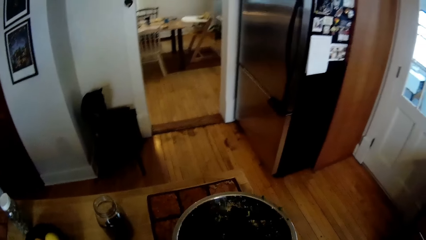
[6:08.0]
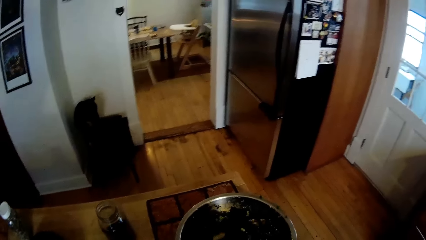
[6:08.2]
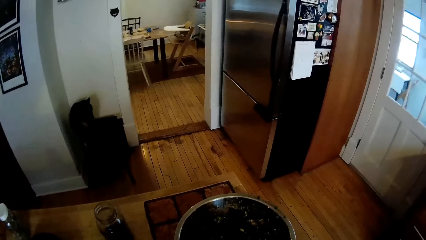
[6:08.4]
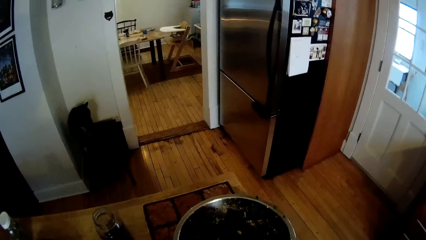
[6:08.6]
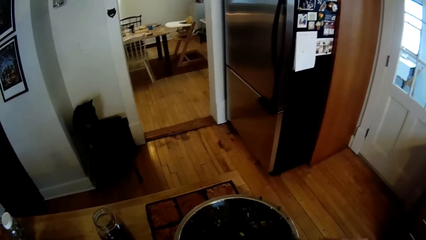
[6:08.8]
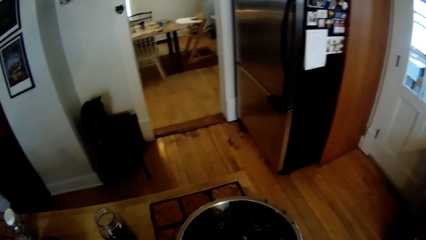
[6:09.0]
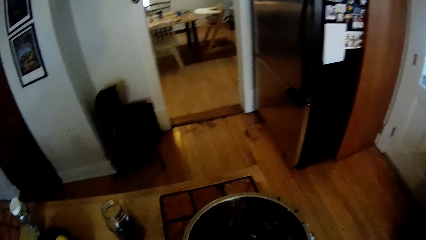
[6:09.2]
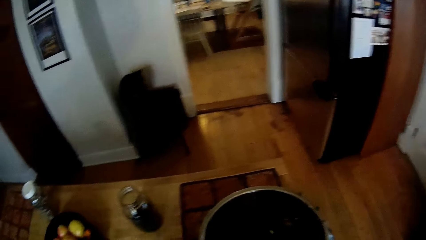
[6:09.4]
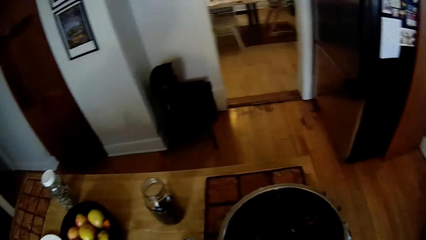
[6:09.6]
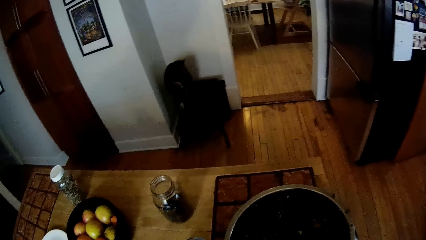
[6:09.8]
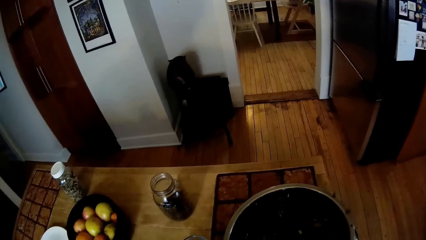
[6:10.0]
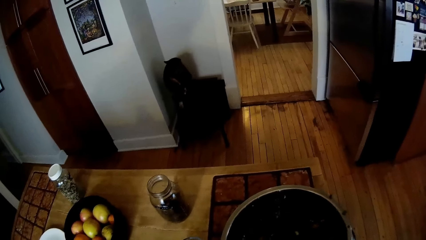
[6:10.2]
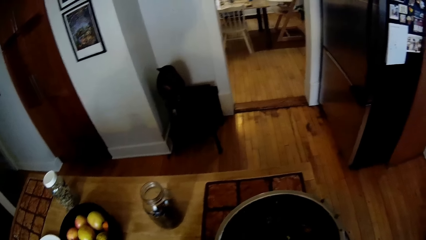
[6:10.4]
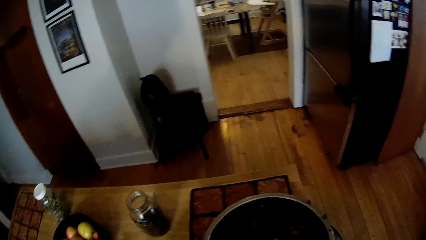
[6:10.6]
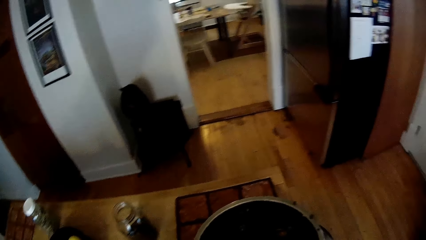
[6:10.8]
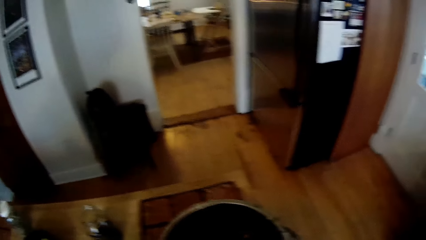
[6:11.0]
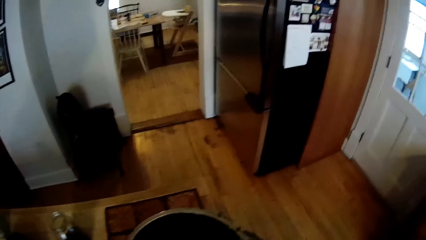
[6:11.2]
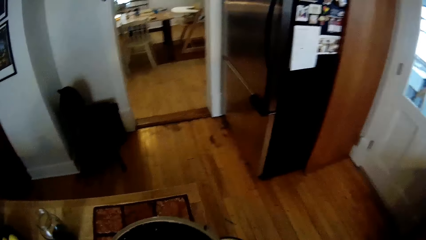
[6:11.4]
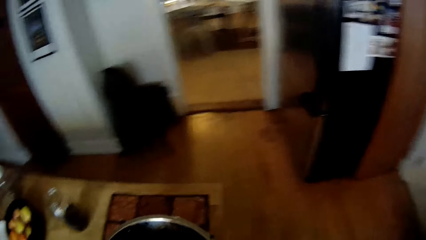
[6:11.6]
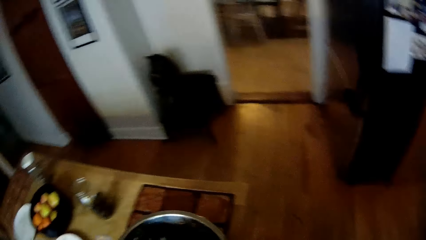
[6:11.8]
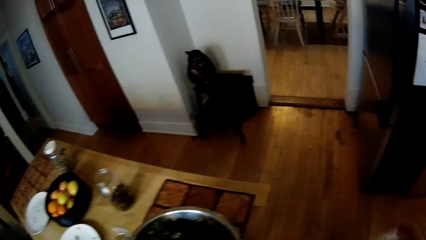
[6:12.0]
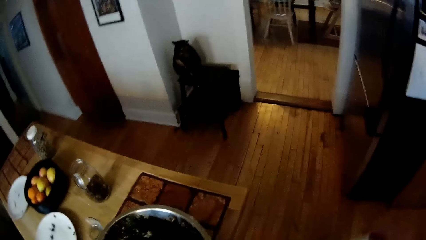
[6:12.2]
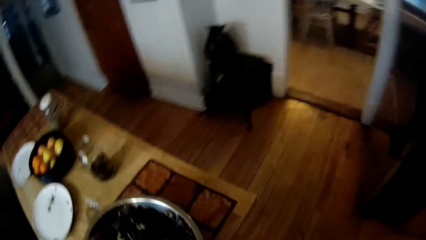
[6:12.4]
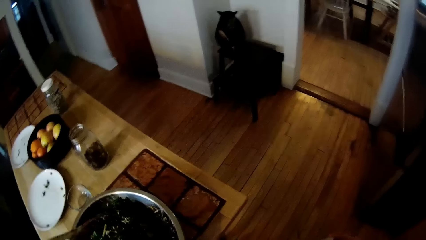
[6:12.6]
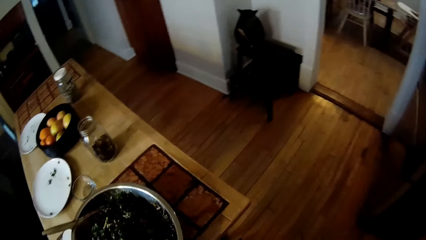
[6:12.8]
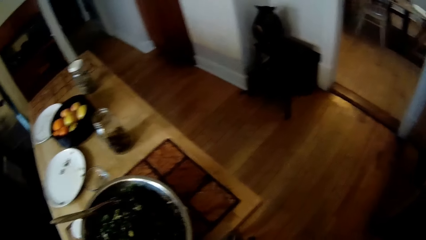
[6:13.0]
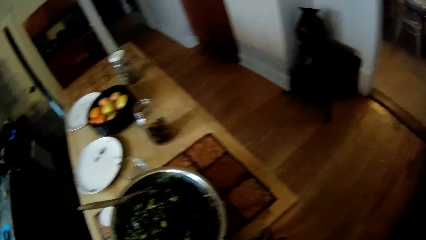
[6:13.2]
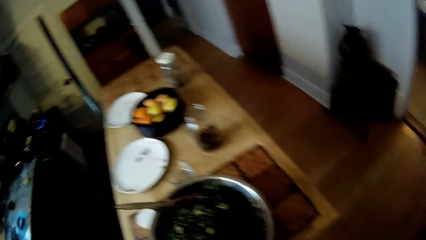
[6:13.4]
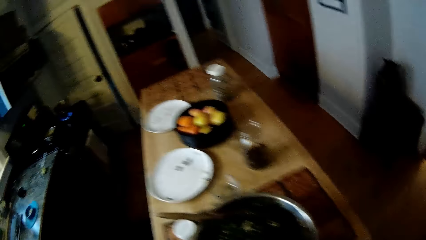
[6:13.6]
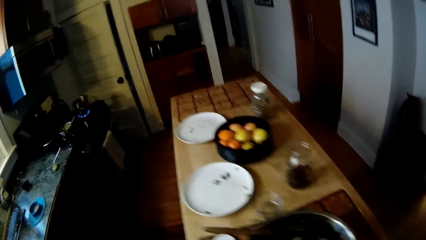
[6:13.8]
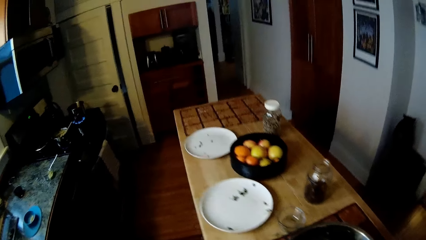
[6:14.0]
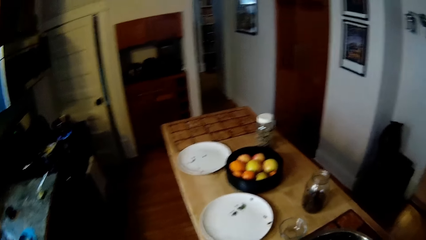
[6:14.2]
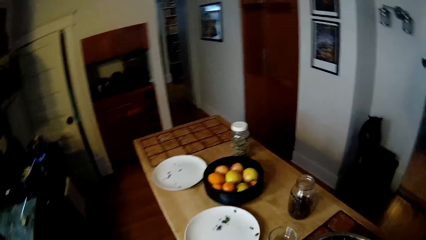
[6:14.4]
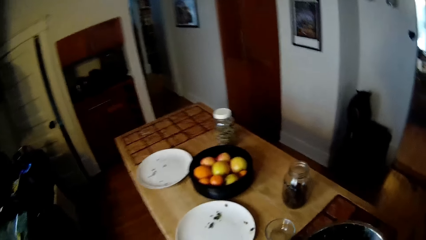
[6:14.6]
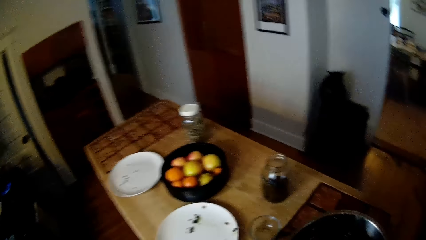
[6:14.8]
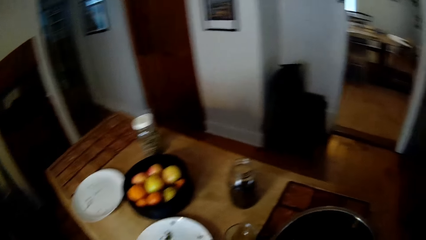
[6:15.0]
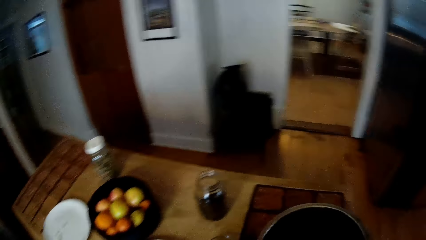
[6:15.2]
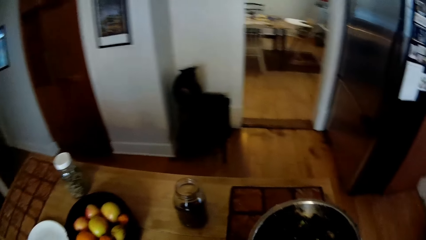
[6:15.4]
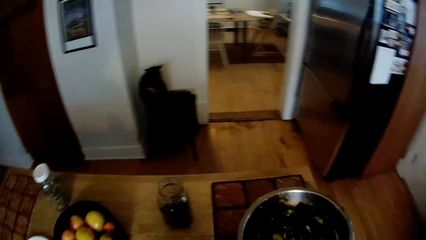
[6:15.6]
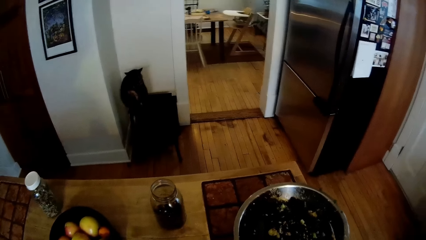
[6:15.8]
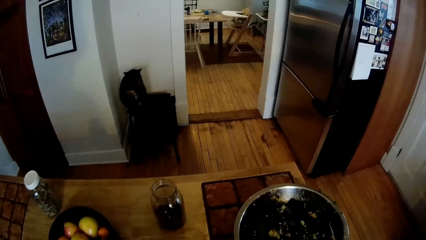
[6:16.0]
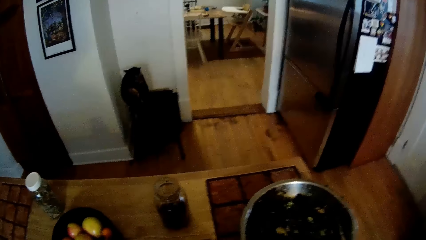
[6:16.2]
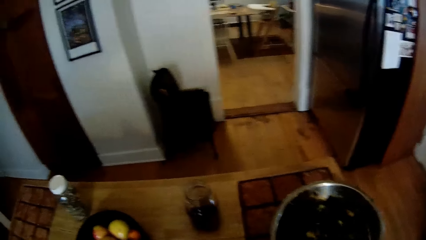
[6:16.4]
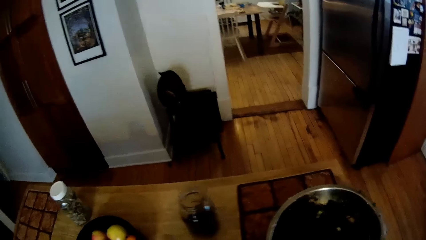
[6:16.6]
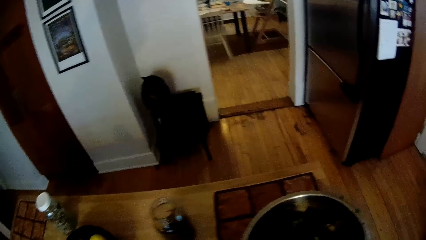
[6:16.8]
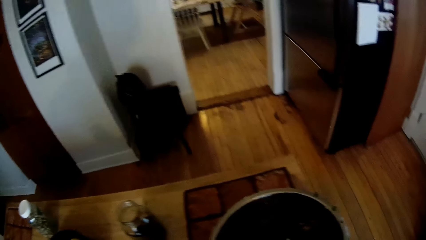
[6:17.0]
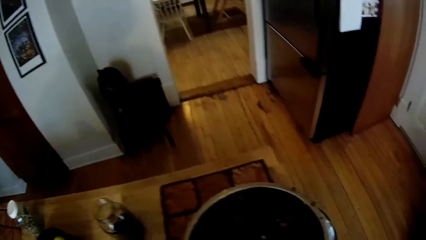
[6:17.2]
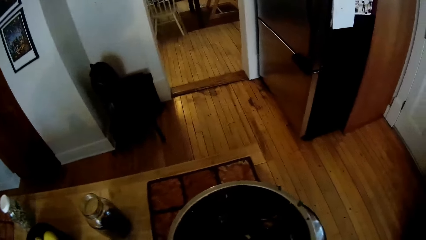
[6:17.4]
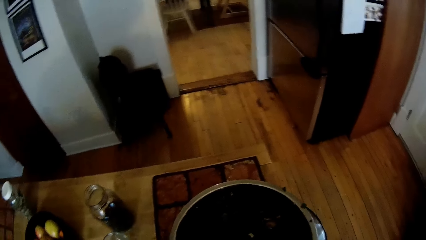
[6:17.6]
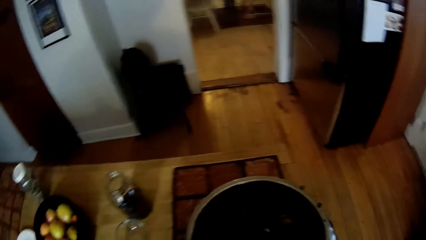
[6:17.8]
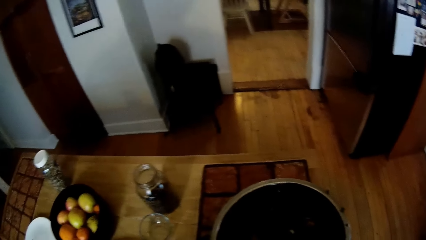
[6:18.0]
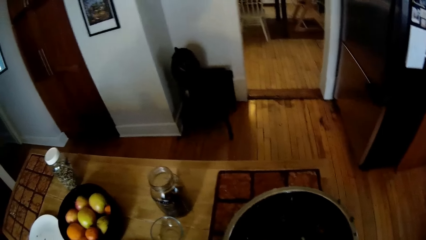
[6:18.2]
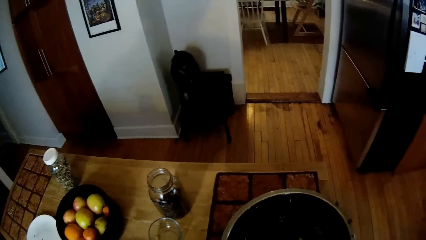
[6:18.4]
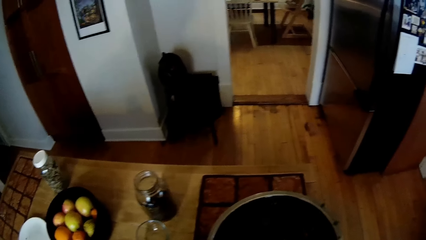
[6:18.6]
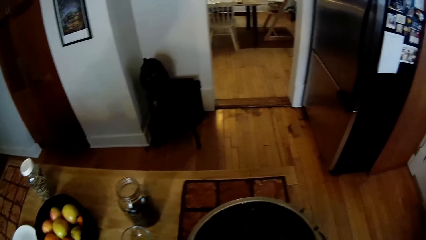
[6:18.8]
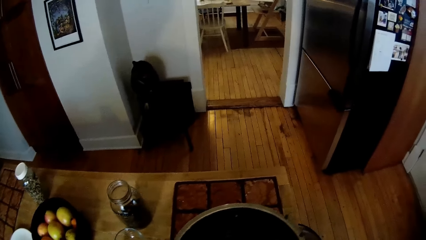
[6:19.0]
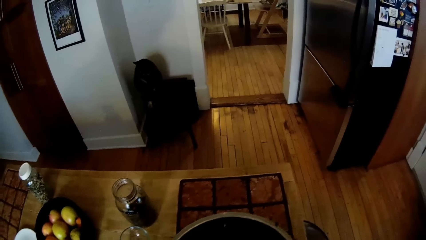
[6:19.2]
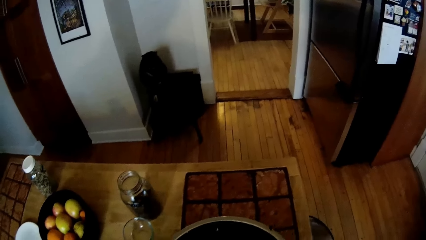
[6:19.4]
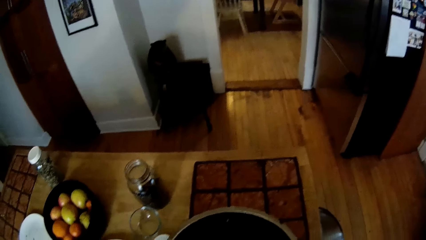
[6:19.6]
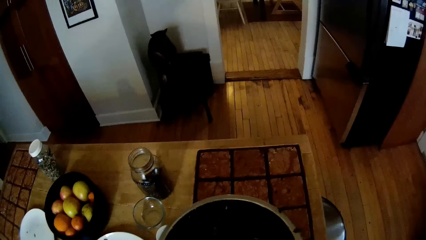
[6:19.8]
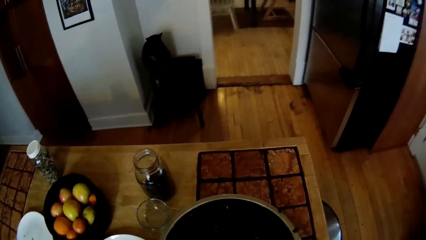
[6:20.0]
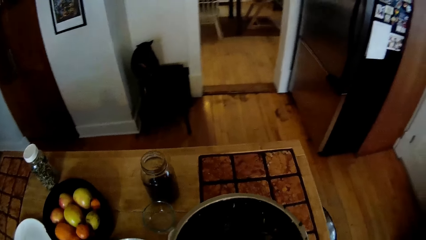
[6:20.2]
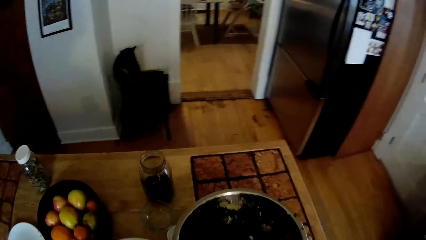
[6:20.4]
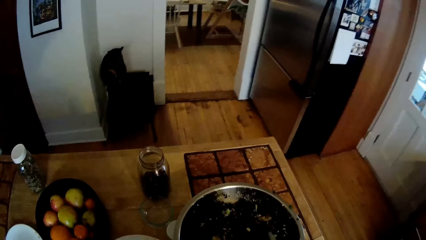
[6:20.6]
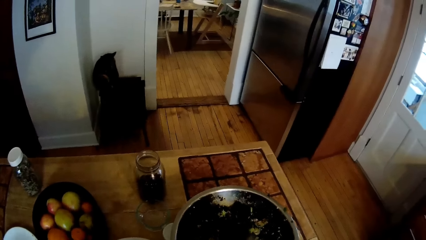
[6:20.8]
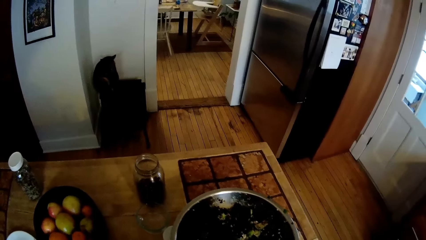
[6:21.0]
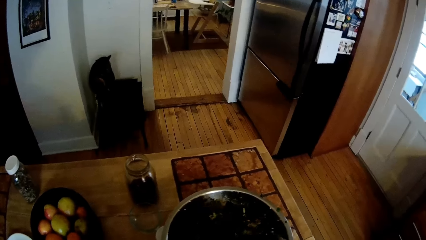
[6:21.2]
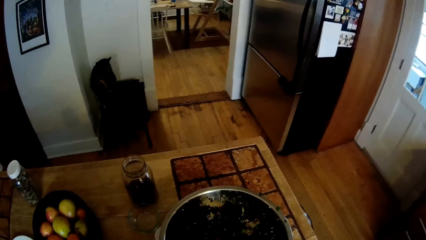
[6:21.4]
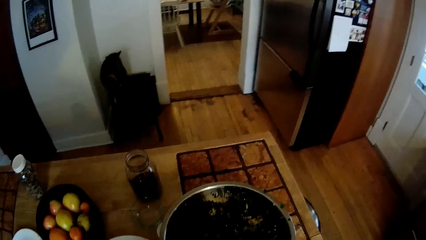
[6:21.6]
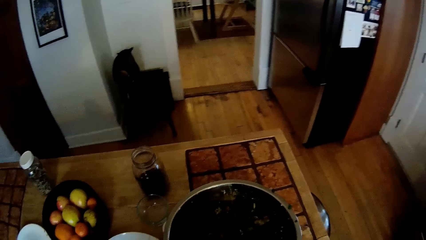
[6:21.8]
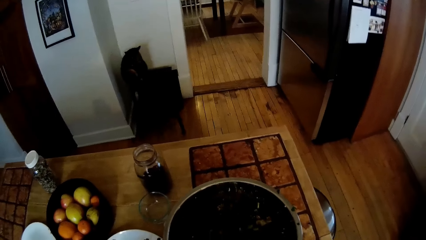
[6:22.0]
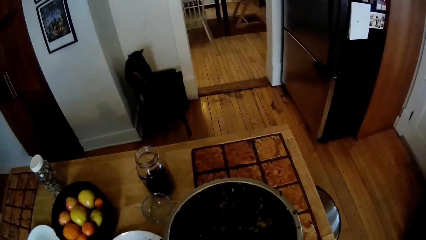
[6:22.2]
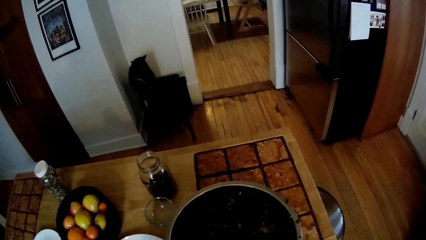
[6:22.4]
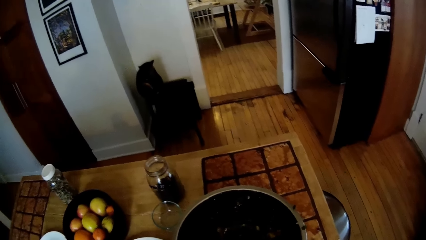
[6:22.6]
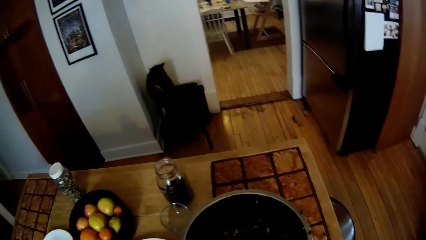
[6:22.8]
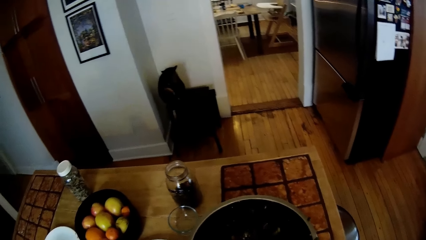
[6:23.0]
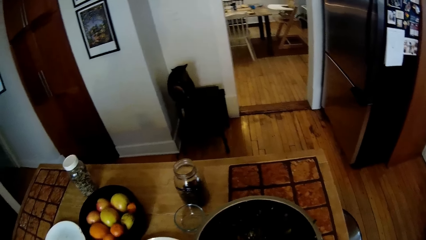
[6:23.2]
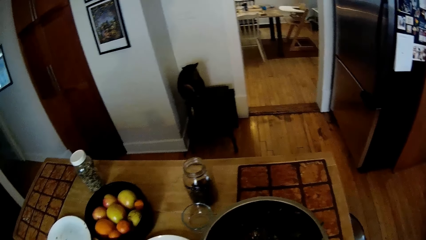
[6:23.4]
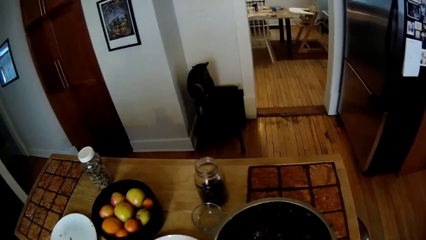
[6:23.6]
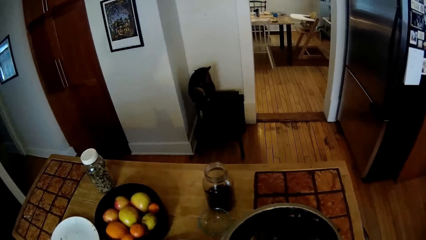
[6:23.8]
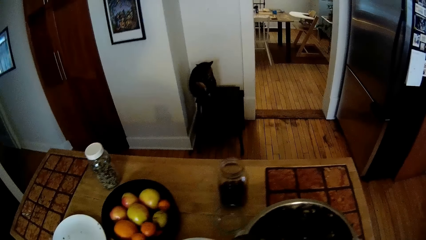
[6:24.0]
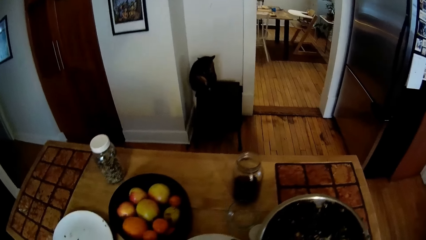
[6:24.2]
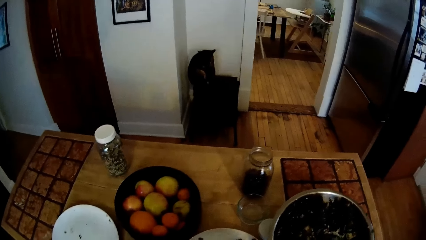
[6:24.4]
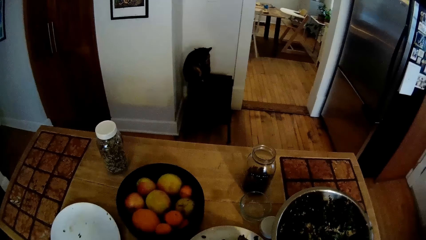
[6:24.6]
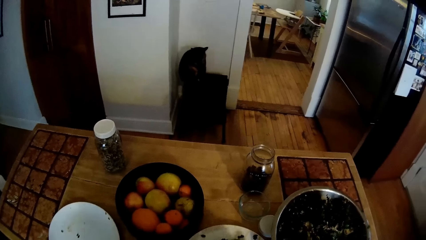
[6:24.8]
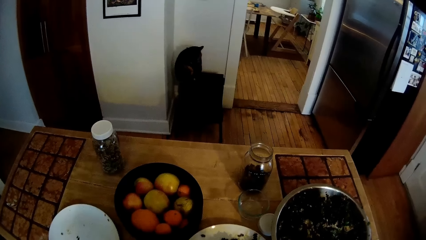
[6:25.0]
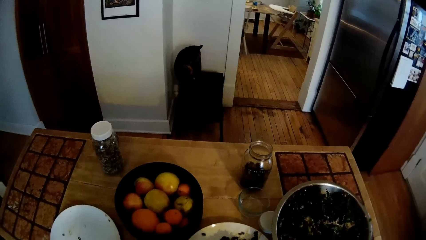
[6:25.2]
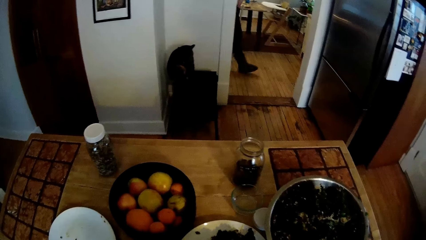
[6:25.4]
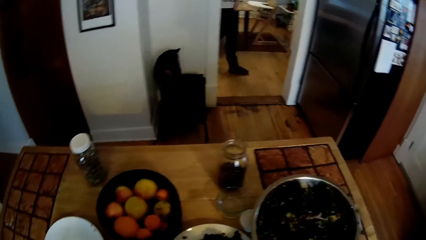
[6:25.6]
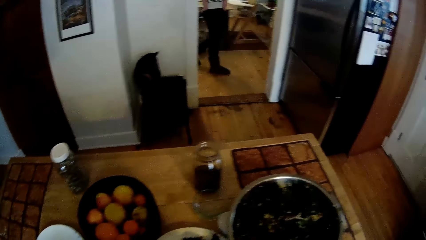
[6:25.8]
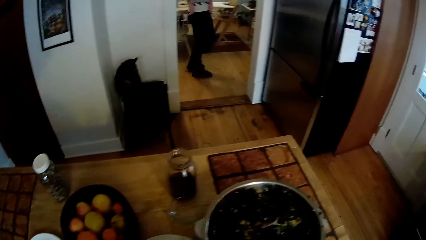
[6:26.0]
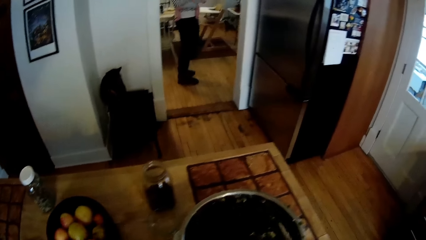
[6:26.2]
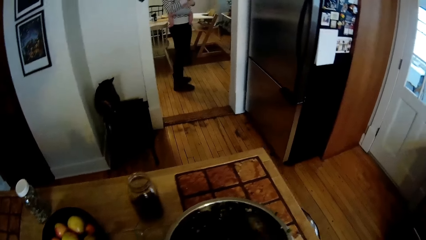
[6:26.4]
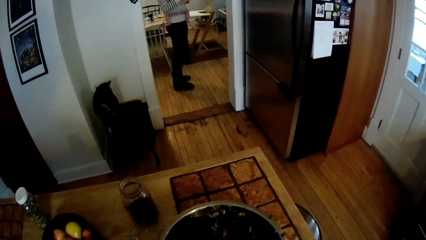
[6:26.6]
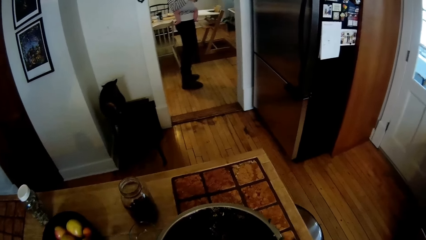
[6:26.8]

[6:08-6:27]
The camera wearer drags the bowl on the table with his hands. He stirs salad in the bowl with the wooden spoons in his hands. He scoops salad from the bowl with the wooden spoons in his hands. He puts the salad on a plate on the table with the wooden spoons in his hand. A woman walks to a booster chair in a dining room.
